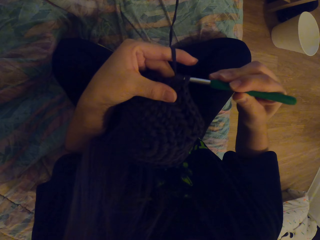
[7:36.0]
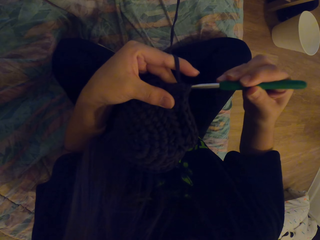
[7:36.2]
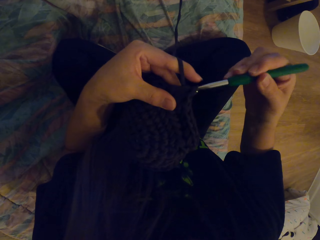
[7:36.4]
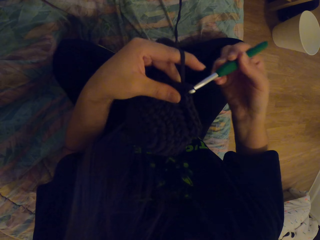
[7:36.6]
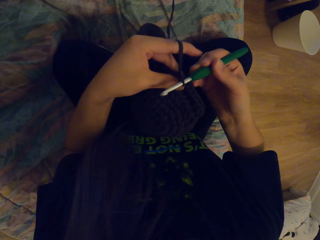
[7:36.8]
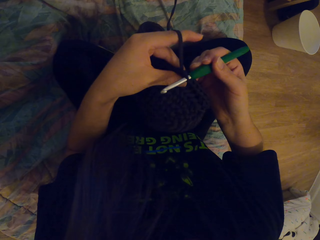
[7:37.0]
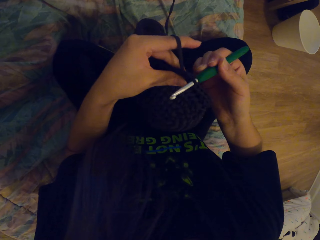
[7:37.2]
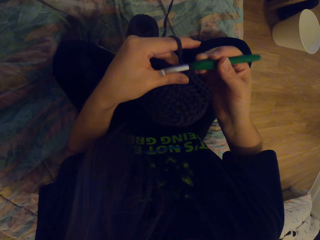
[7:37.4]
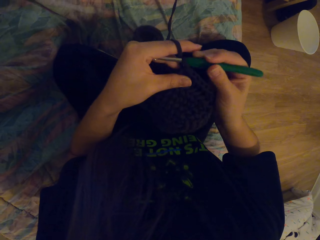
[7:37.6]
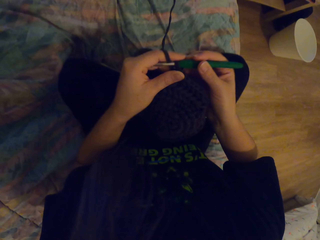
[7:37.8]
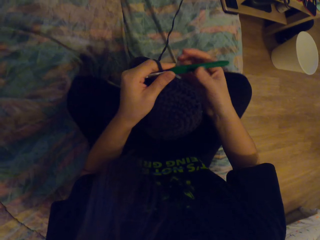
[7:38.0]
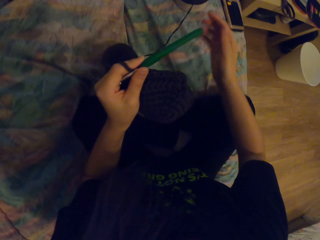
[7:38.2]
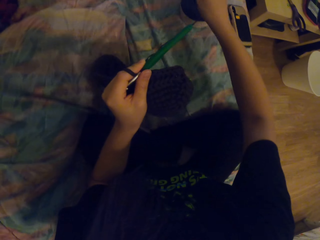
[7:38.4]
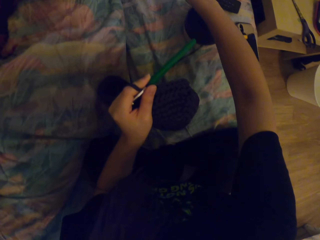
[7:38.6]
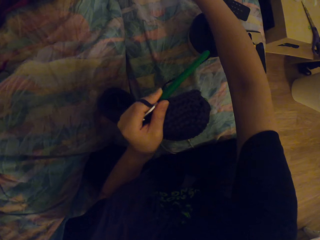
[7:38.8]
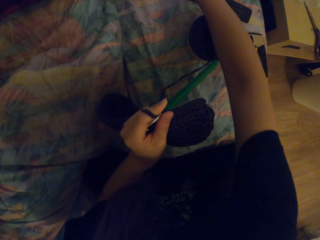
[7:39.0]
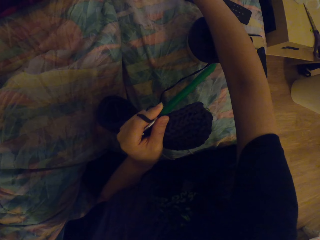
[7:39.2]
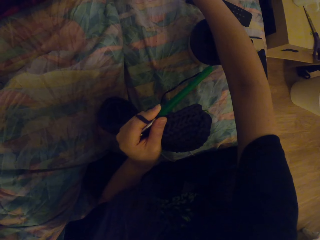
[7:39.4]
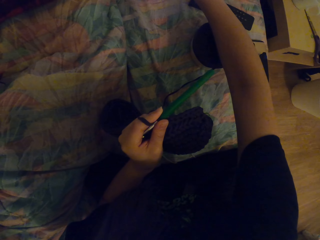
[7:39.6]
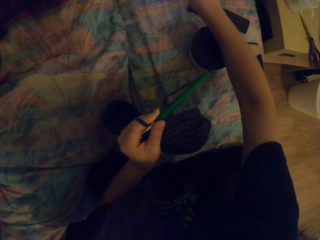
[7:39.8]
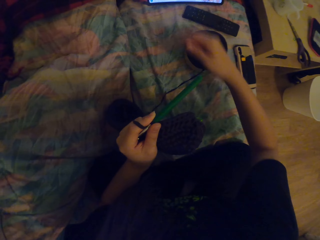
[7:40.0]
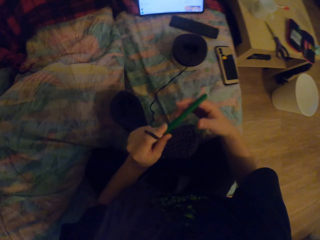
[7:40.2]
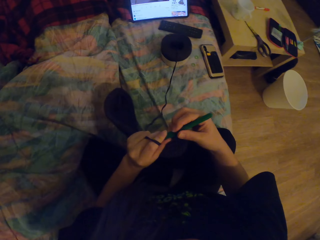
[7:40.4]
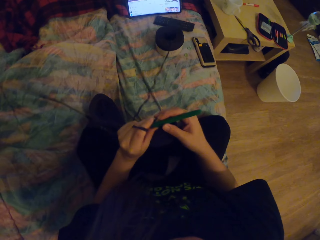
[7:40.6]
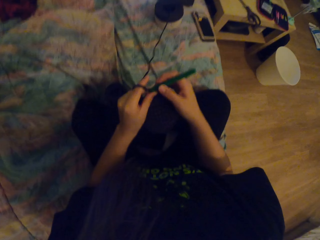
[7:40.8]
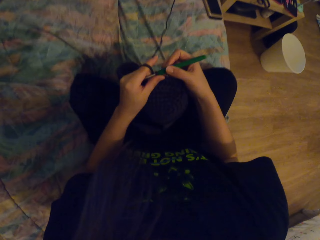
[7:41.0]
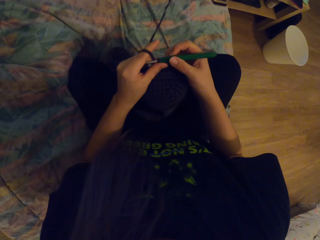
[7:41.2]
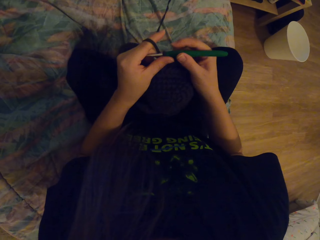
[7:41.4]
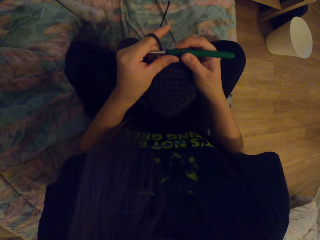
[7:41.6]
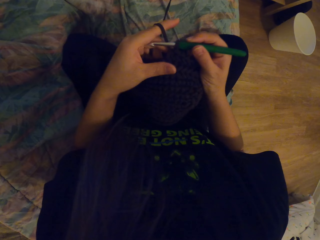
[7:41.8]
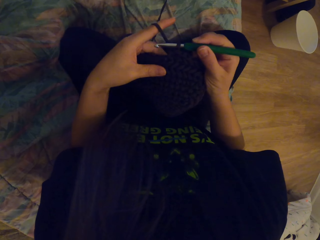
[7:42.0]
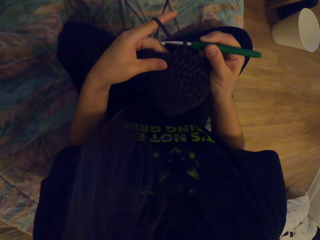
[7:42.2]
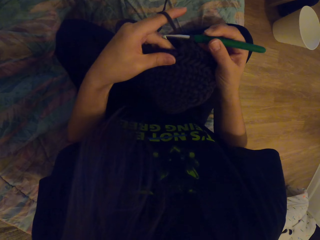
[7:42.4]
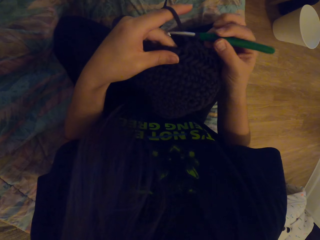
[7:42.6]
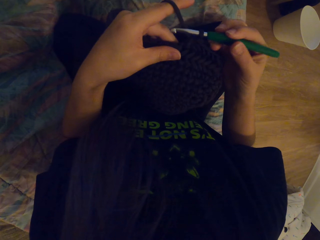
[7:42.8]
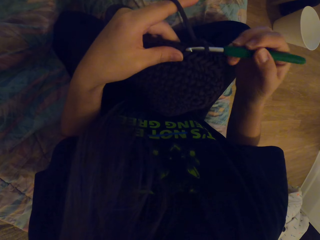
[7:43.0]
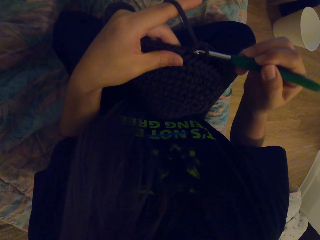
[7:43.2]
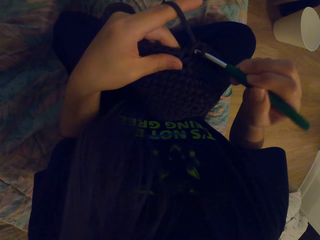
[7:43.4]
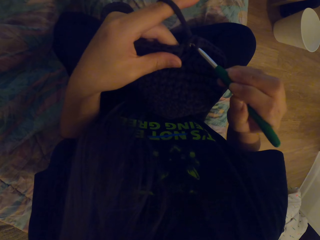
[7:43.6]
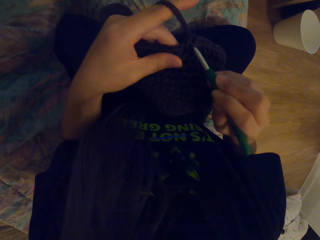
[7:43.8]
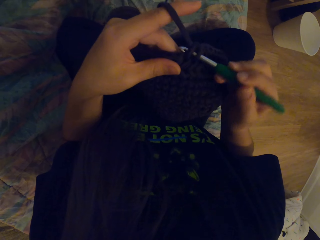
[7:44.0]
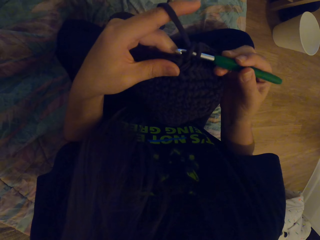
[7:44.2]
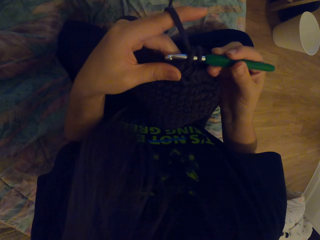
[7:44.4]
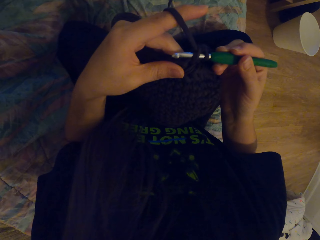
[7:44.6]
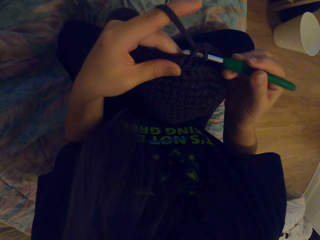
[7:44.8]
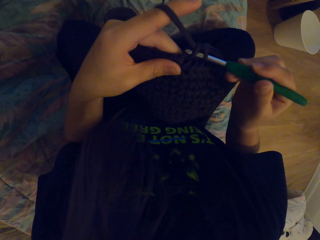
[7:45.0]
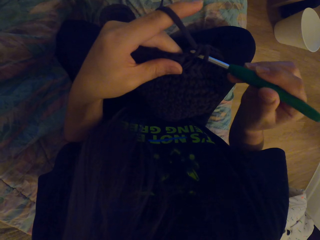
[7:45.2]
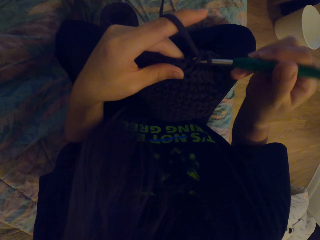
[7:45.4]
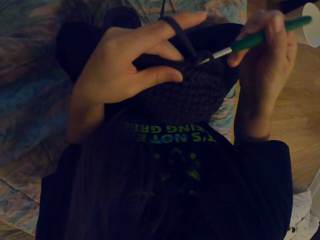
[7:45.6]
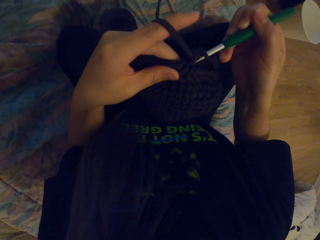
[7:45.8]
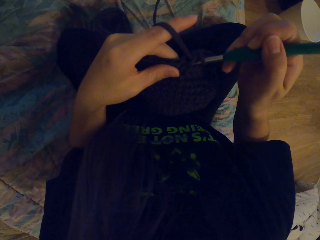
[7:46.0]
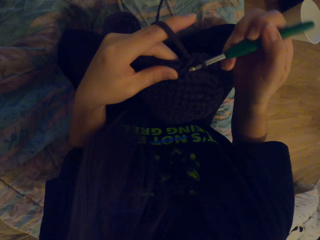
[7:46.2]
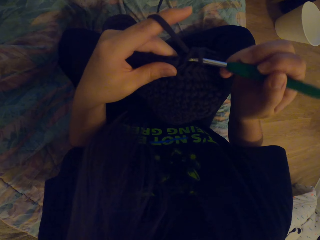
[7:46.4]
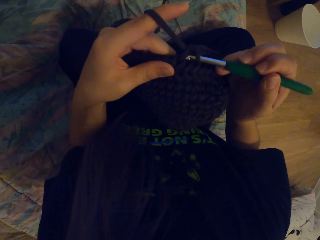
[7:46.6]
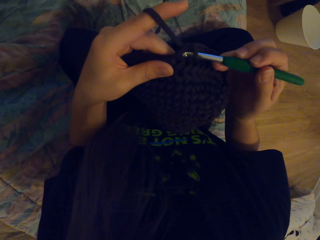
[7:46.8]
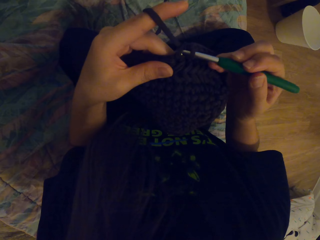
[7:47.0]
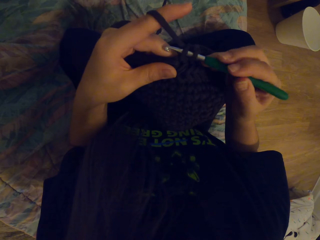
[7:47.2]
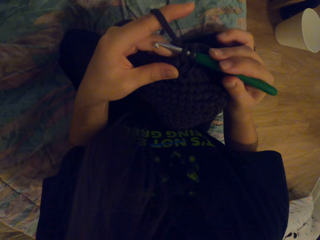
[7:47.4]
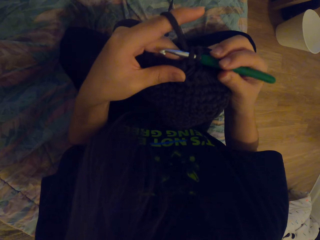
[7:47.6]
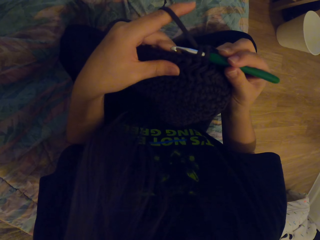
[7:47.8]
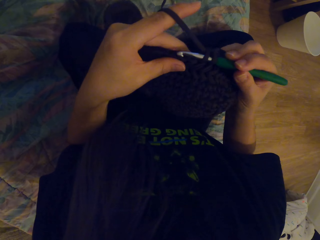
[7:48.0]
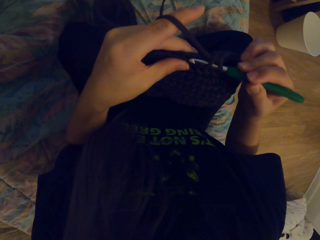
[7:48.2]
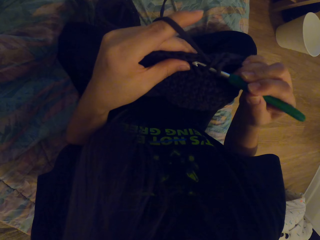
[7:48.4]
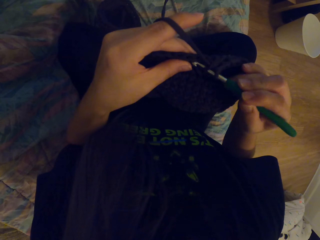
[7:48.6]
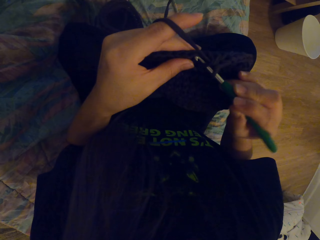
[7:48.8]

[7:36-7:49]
The camera wearer moves the hand to something. They touch the laptop. They touch the crochet. They weave the fabric with the crochet.

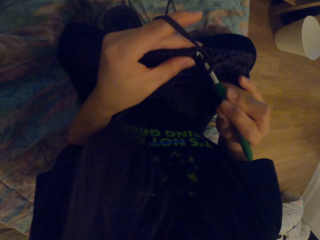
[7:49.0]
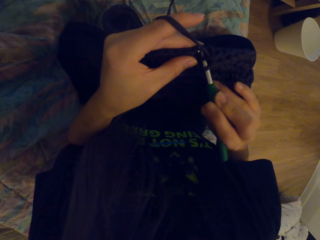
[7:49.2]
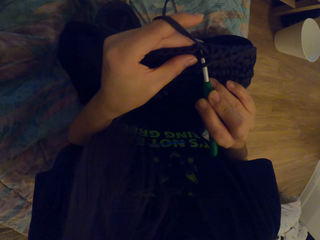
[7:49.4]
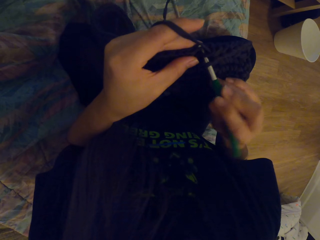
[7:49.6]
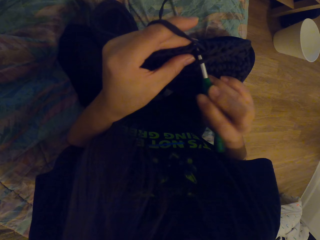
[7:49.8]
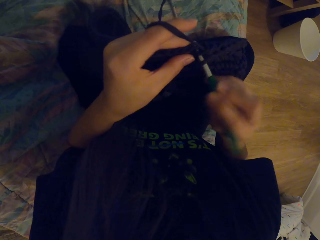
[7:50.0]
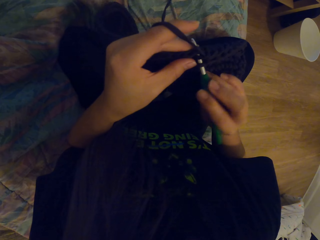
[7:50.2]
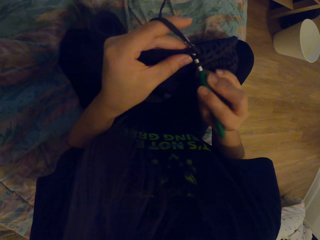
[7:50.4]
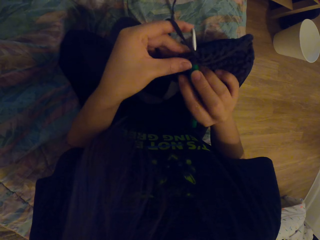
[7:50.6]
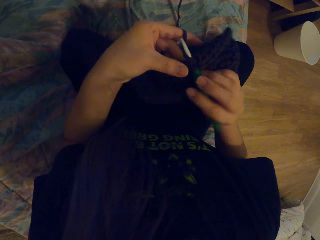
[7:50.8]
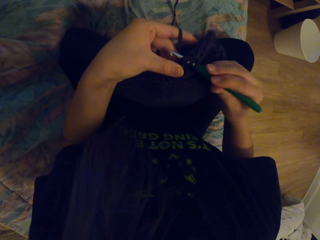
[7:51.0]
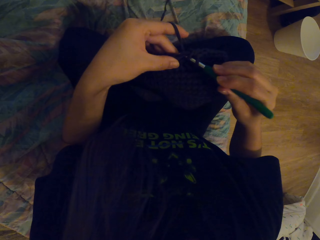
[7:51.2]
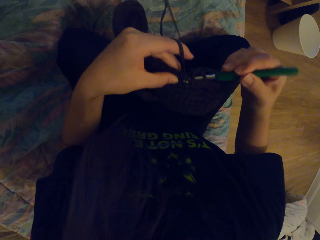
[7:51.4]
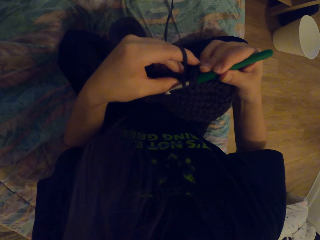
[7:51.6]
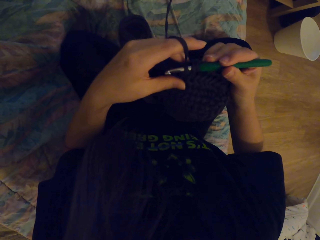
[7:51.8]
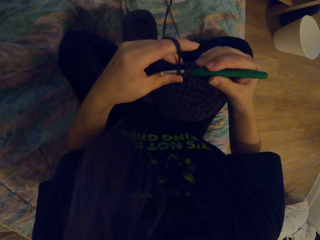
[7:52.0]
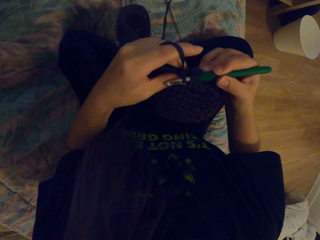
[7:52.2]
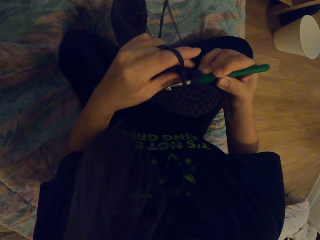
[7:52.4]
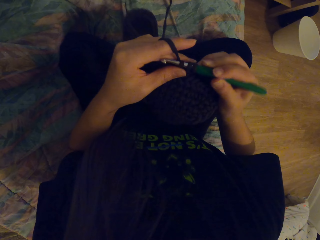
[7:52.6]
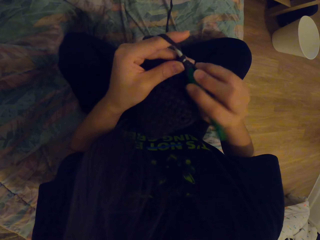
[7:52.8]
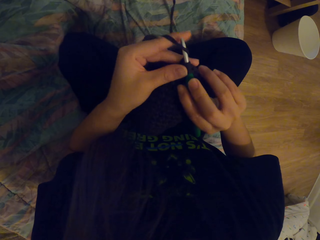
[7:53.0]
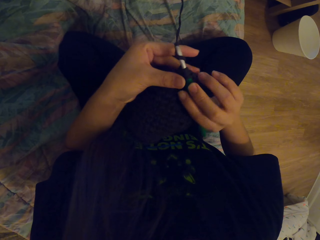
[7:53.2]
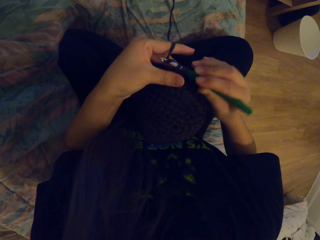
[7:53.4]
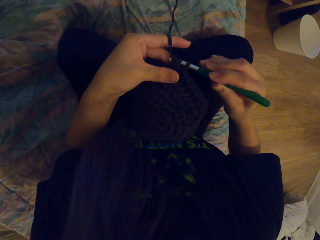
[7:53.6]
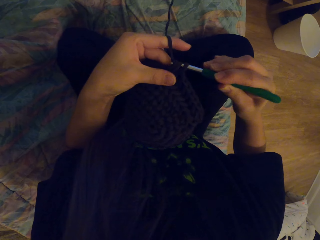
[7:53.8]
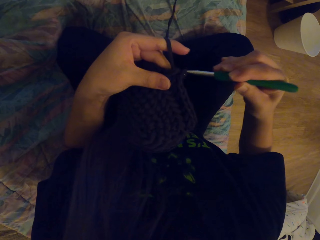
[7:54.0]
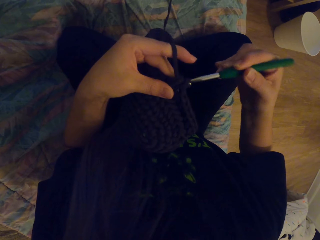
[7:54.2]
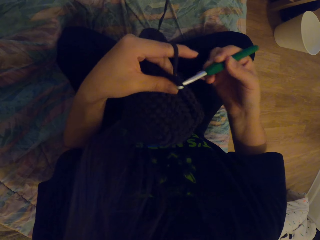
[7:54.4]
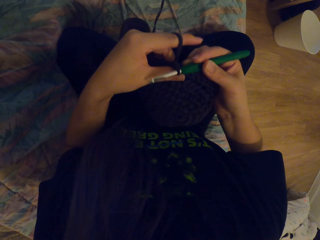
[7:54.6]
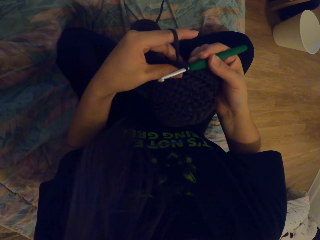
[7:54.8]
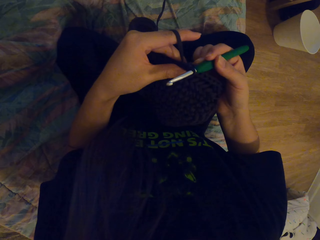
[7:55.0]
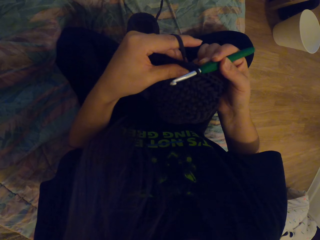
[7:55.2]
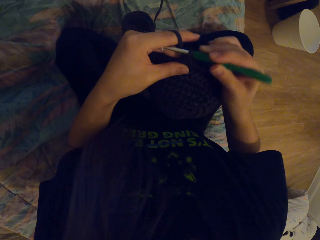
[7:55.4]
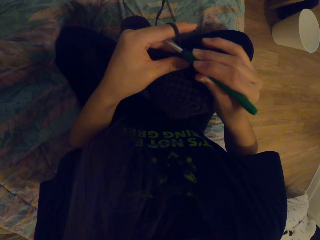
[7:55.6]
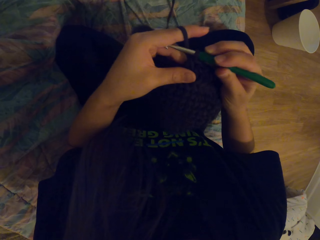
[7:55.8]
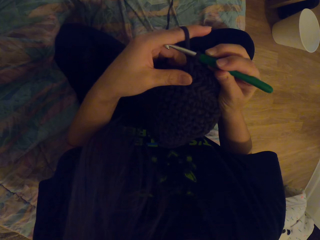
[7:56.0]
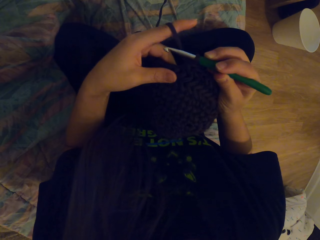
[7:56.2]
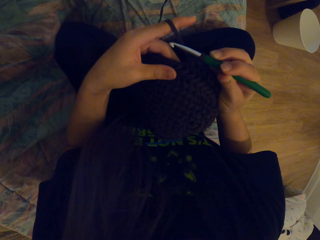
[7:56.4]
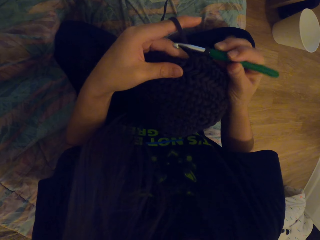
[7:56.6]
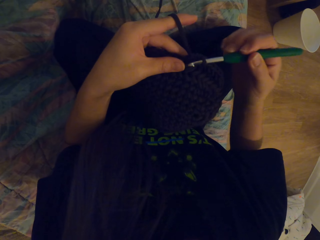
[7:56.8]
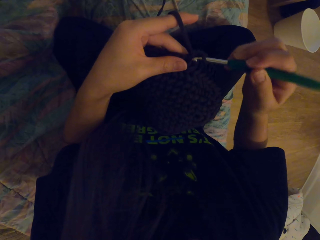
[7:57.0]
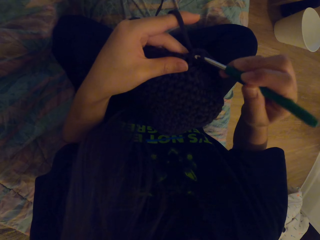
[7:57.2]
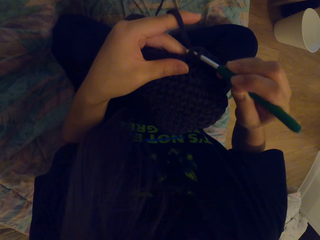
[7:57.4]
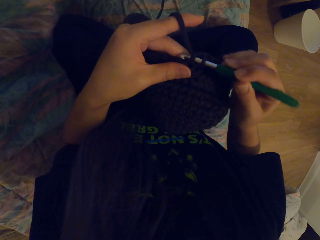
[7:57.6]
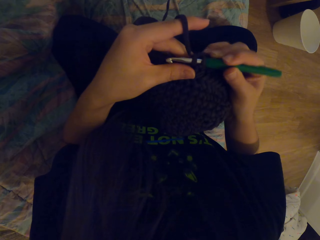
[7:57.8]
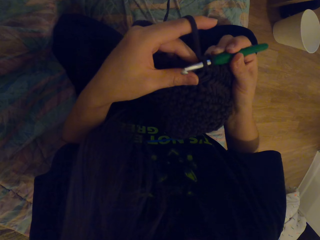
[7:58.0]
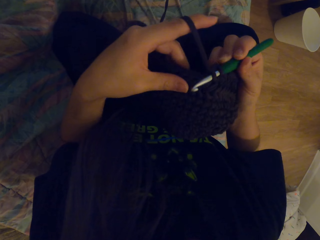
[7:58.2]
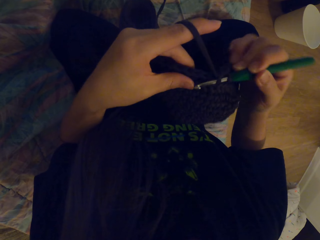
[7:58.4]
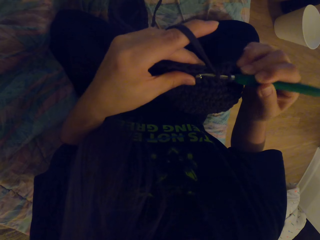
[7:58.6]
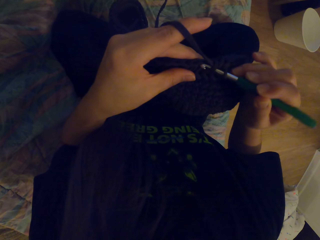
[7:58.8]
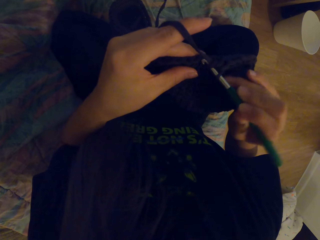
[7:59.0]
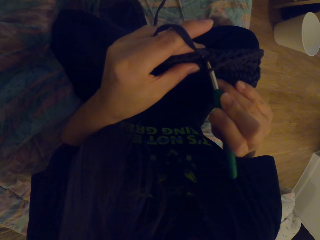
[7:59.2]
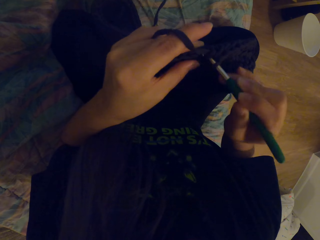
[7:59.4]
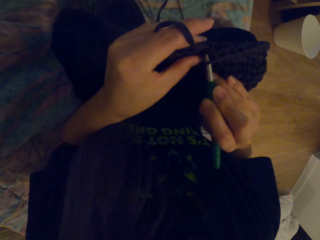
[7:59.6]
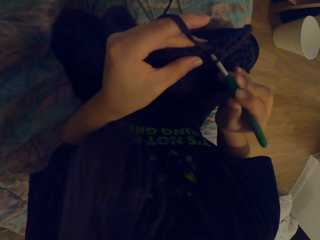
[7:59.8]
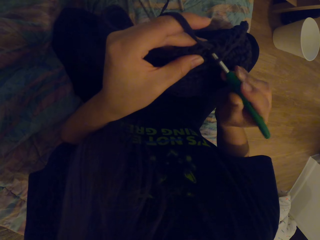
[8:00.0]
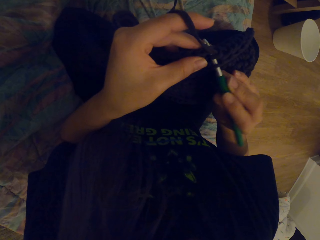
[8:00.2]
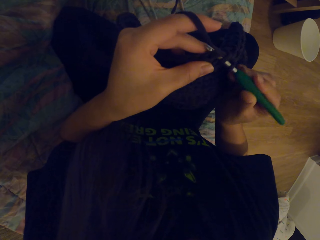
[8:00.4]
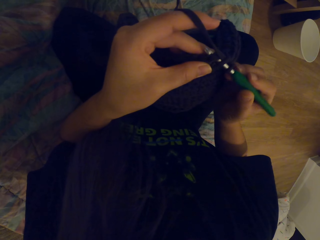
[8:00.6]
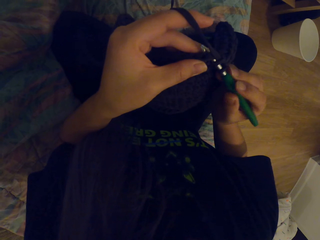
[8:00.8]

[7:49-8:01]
The camera wearer moves the hand on the fabric. They weave the fabric with the crochet.
